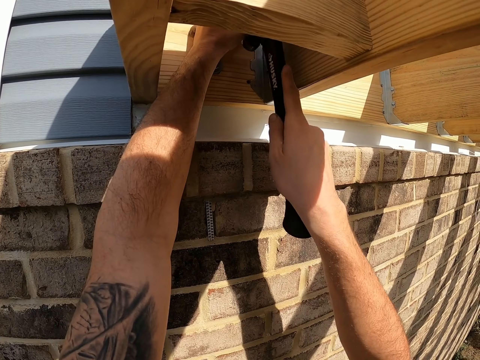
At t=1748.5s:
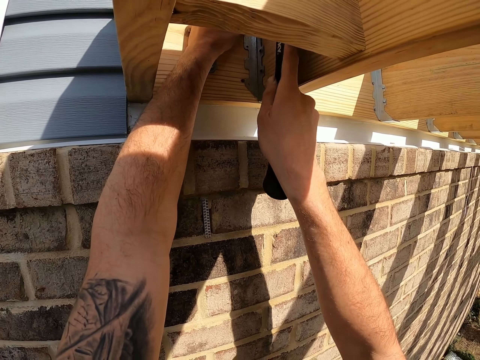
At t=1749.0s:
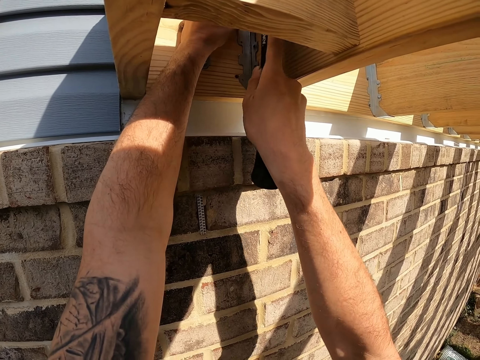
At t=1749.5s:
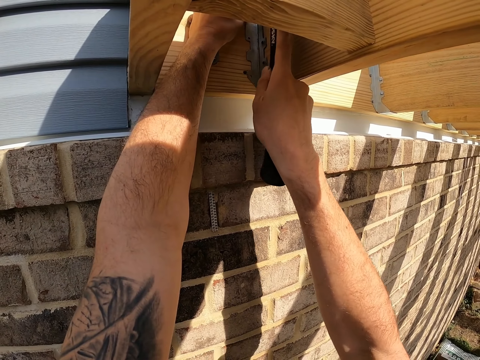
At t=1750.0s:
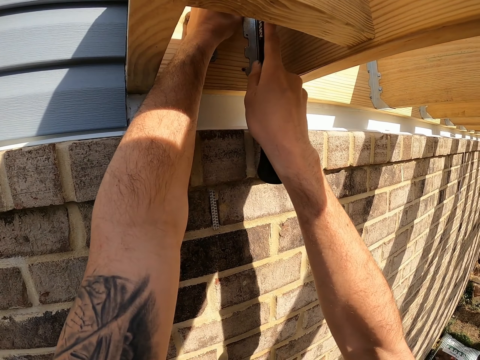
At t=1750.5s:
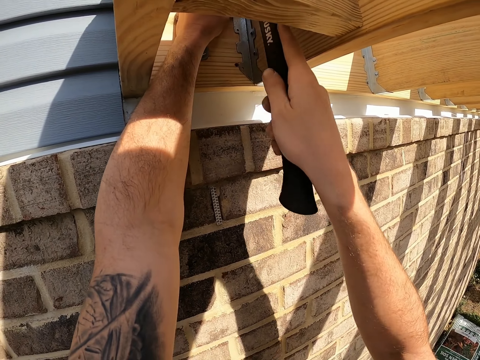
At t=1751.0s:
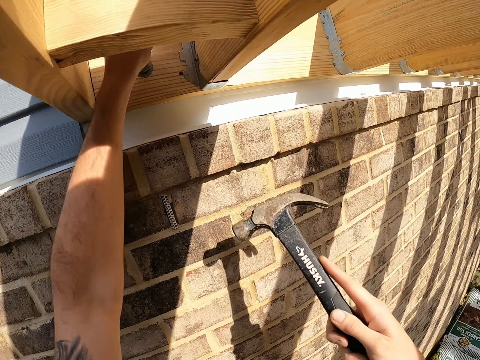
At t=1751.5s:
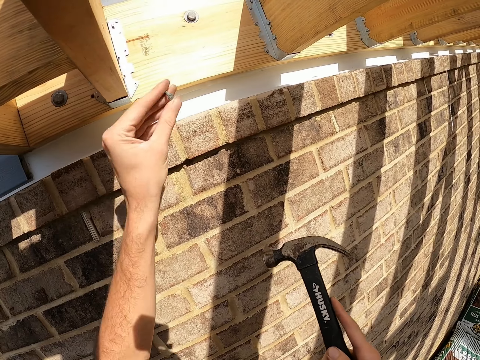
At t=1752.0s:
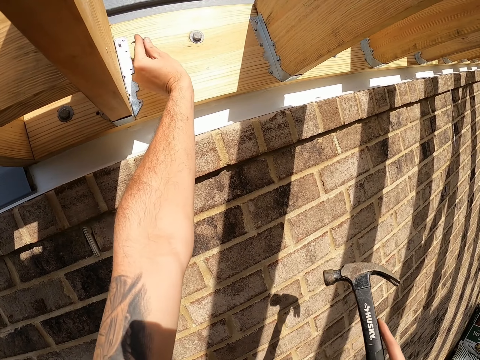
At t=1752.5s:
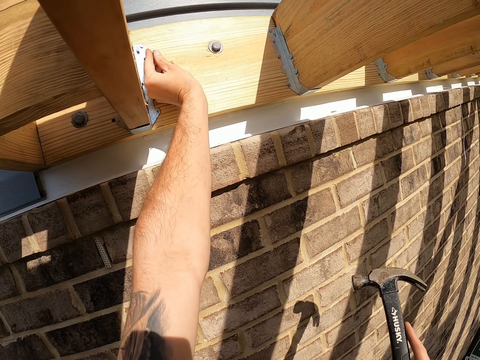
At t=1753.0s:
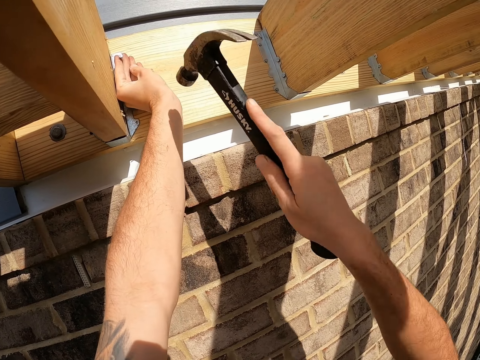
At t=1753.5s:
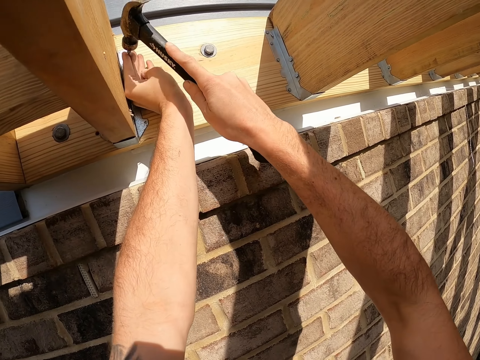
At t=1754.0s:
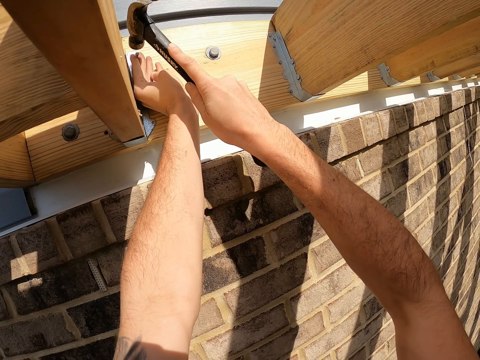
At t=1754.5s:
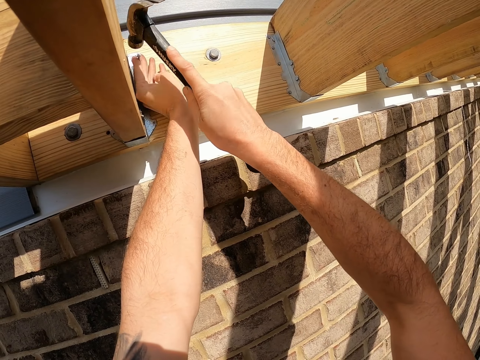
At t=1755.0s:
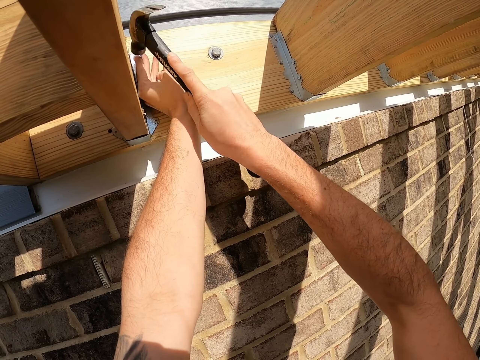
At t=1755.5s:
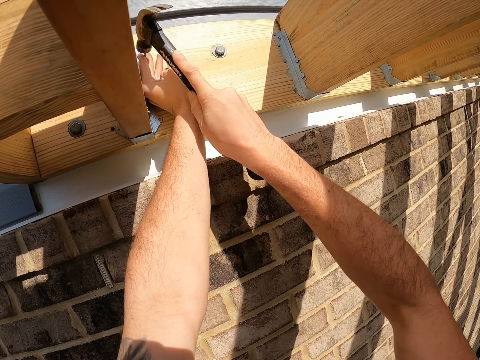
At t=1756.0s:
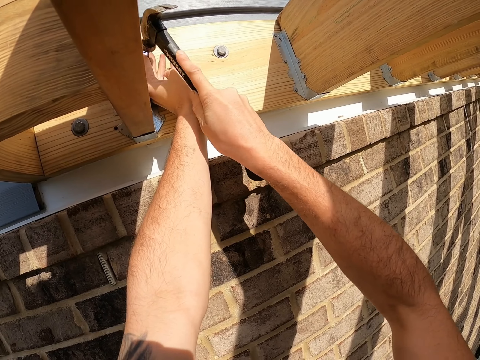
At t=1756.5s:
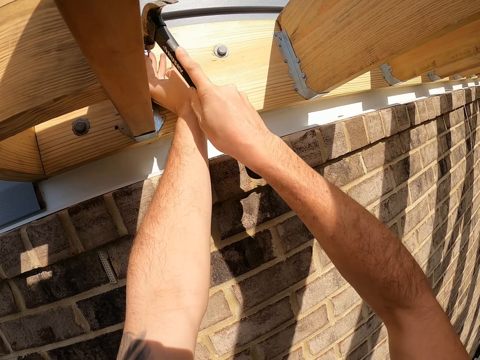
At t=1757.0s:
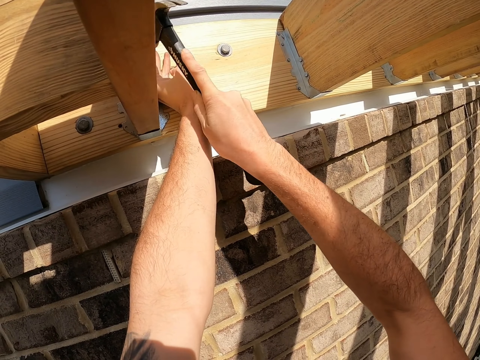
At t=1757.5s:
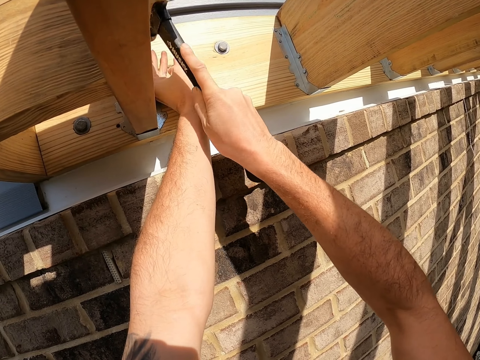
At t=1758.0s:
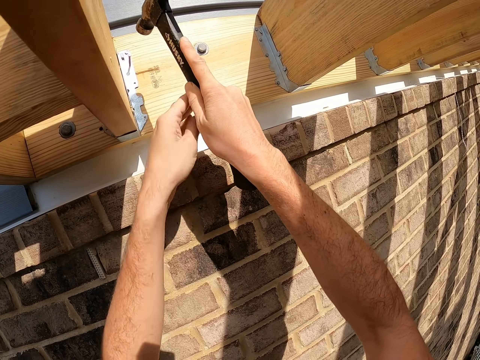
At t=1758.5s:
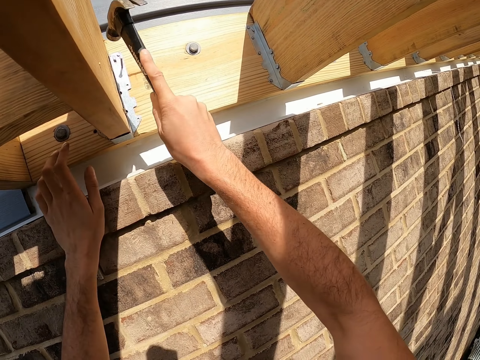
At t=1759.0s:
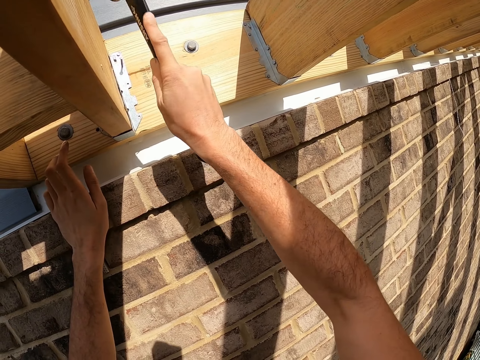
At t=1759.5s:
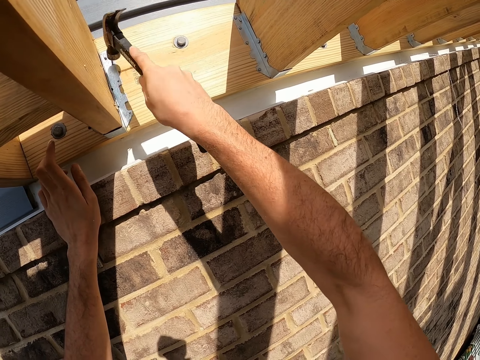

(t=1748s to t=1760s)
The camera wearer hits the nail with a hammer. They place a nail on the metal roof. They hit the nail with the hammer.

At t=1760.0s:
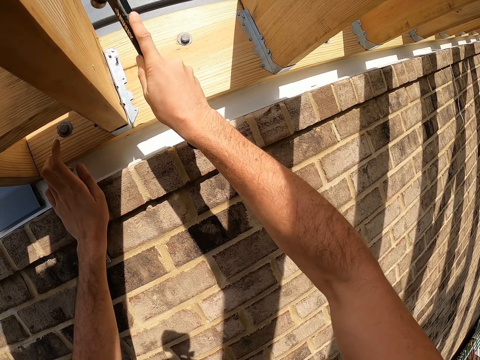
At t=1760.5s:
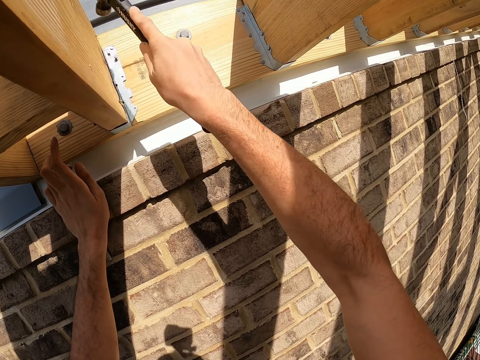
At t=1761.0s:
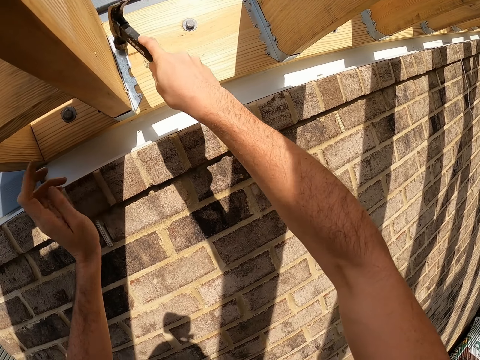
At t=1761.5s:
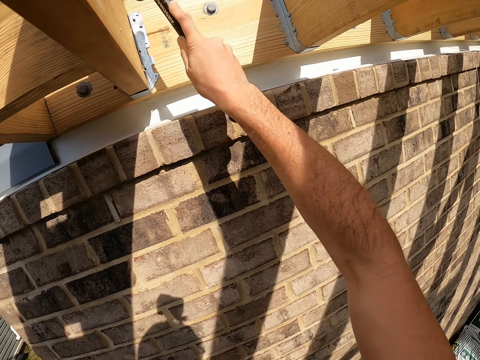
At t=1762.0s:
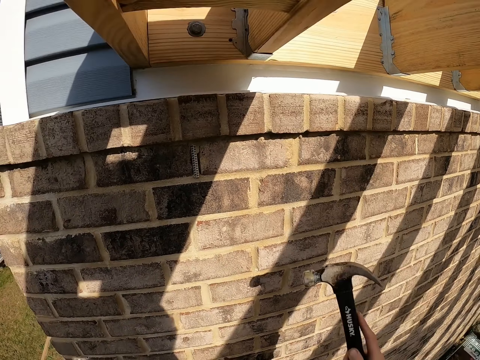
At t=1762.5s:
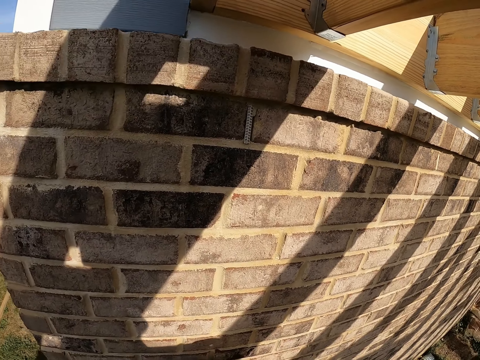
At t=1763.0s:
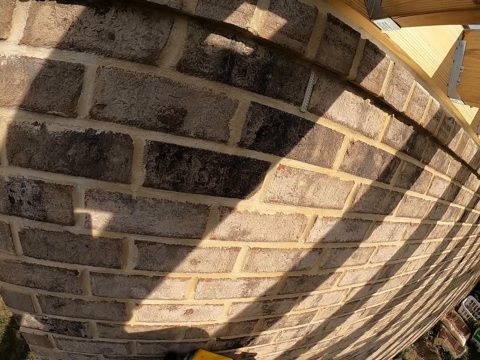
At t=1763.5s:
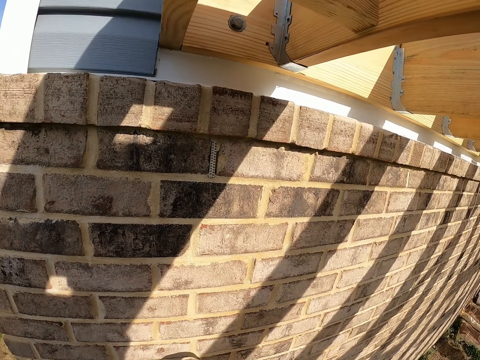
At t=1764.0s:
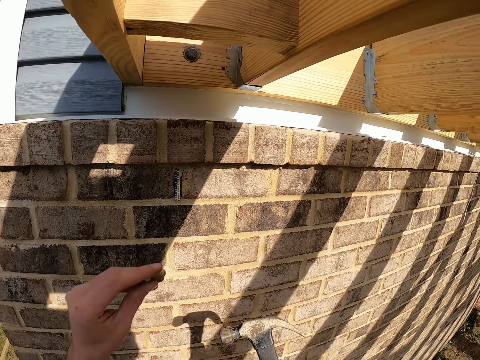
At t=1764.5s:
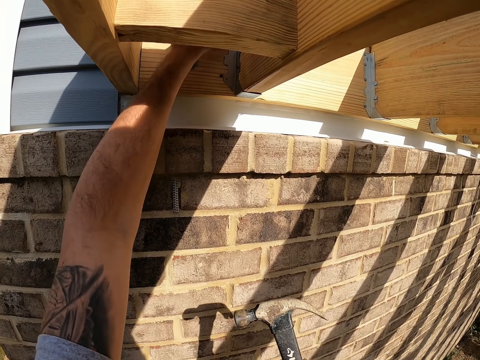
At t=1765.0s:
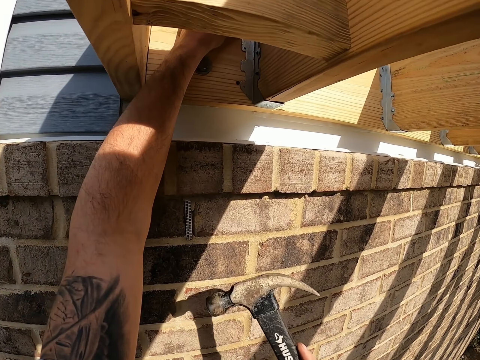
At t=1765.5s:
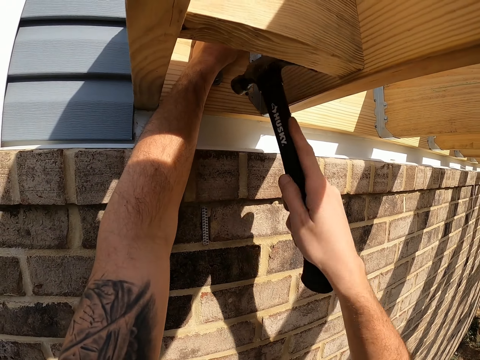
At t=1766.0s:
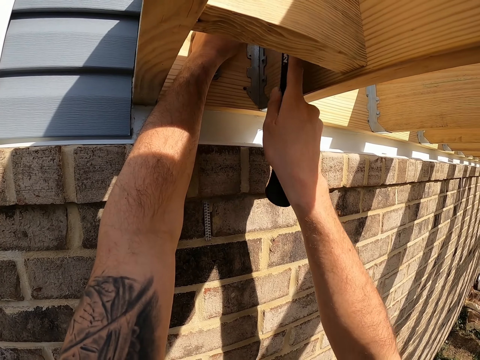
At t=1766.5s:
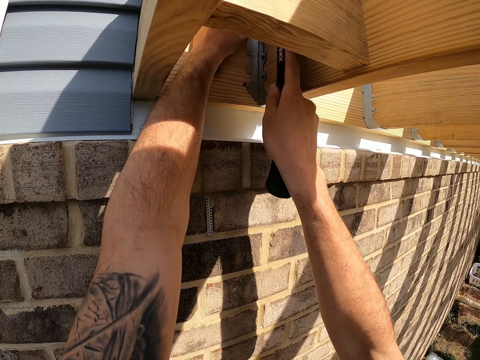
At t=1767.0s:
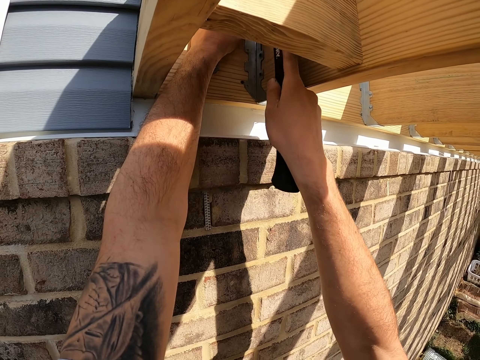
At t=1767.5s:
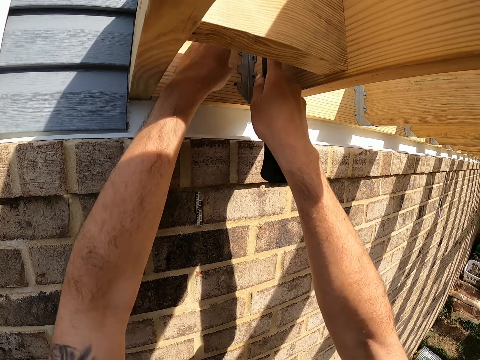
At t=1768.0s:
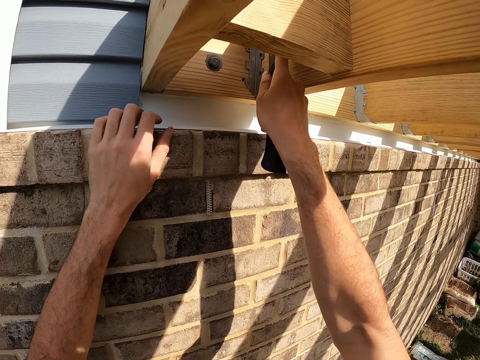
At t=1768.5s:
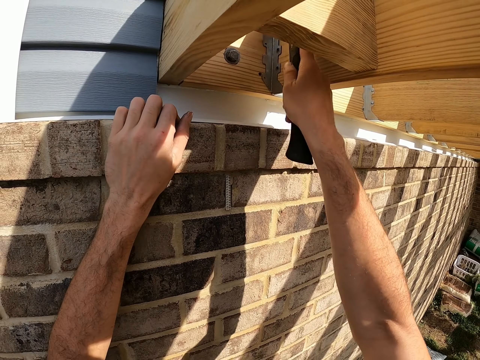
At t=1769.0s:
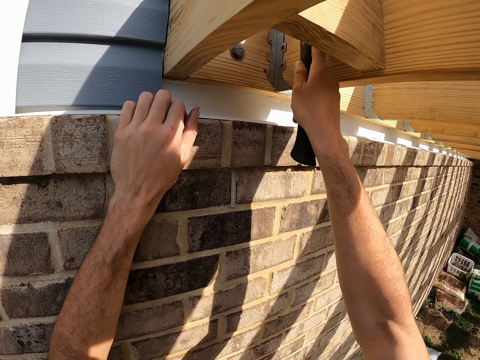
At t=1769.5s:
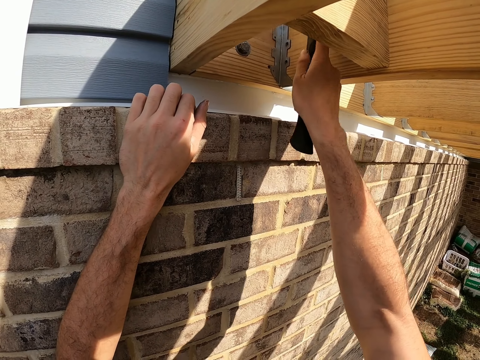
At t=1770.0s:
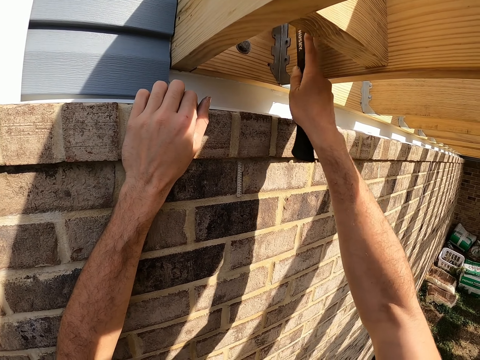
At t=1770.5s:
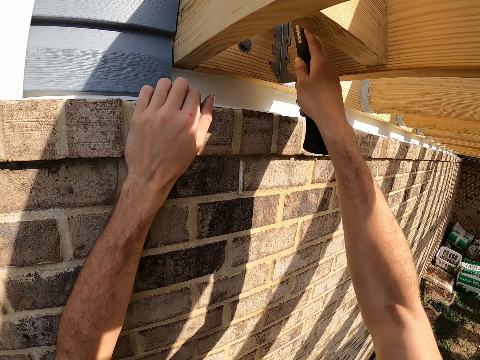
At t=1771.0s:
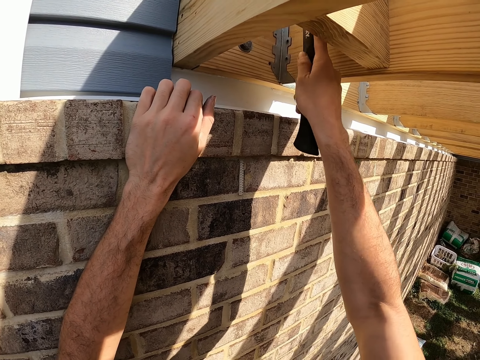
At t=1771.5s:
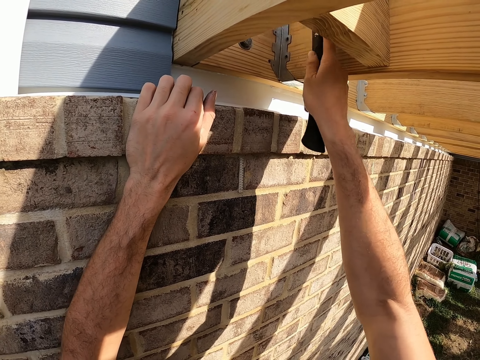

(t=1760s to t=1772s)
The camera wearer places a nail on the metal roof. They hit the nail with a hammer.

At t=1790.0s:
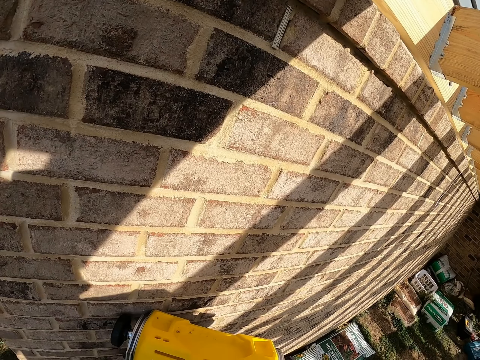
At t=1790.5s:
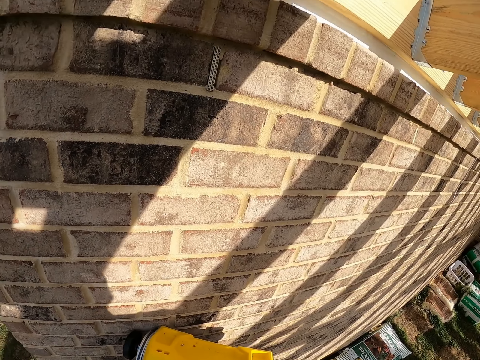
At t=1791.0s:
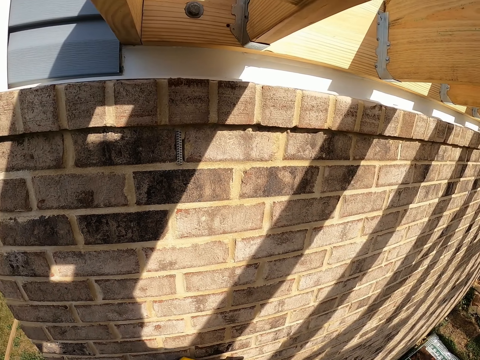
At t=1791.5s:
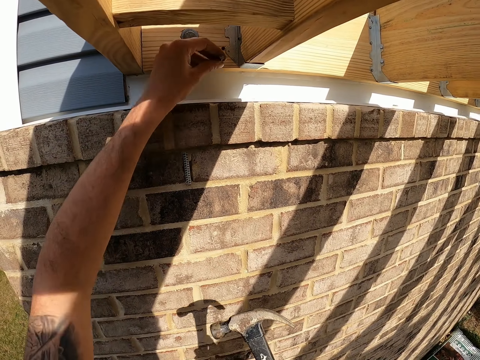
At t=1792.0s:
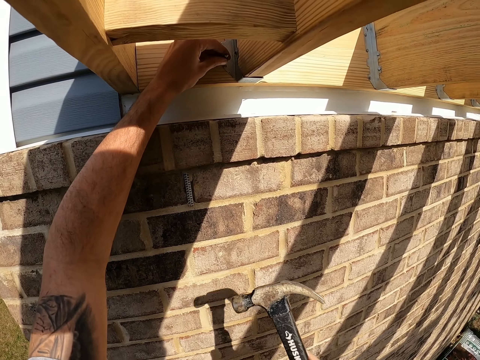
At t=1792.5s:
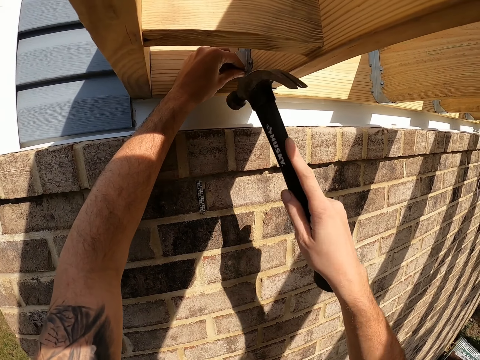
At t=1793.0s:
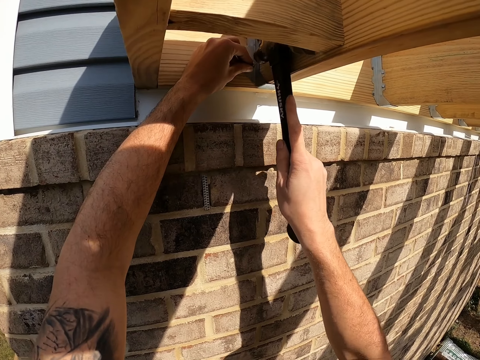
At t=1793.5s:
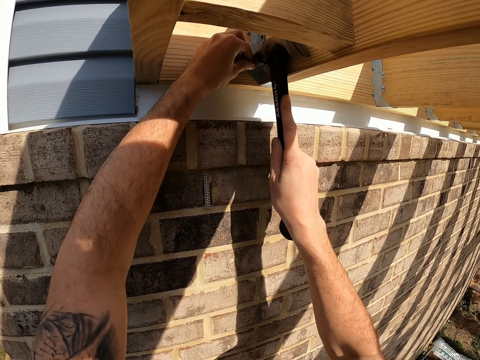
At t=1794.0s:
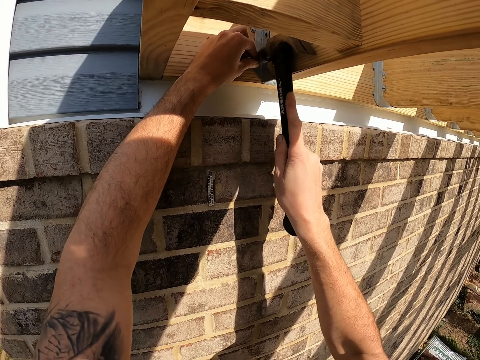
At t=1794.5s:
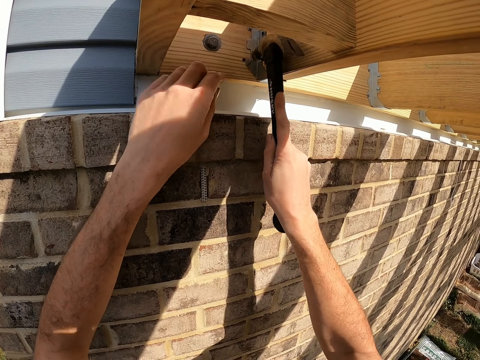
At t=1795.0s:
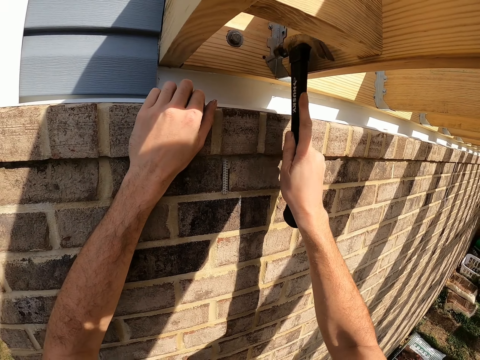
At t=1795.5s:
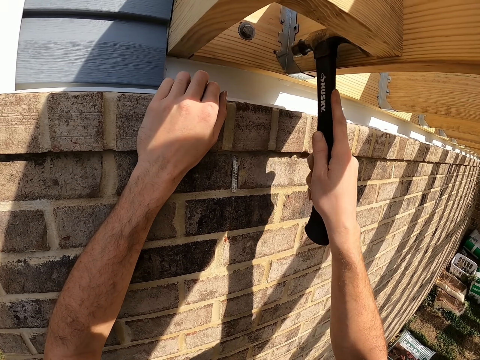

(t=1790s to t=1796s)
The camera wearer places a nail on the metal roof. They hit the nail with a hammer.
